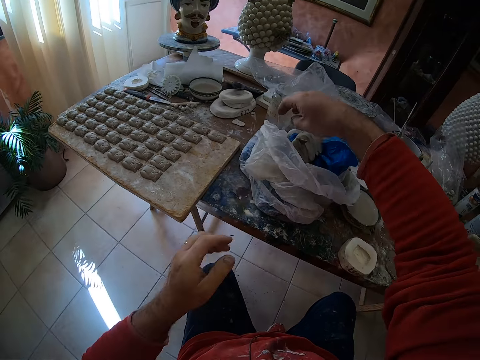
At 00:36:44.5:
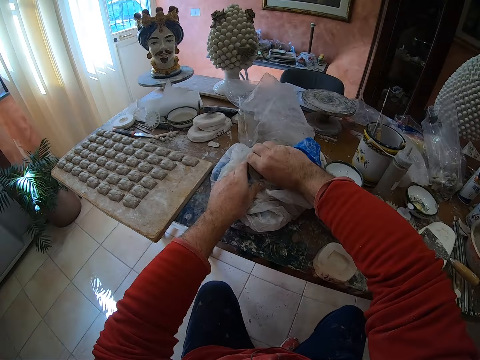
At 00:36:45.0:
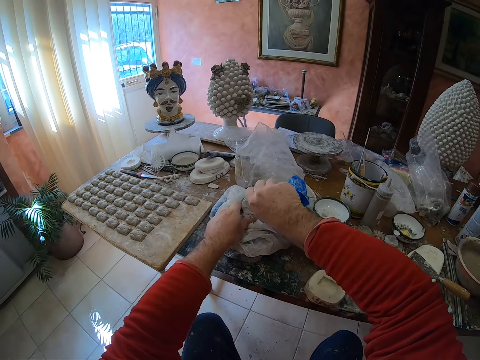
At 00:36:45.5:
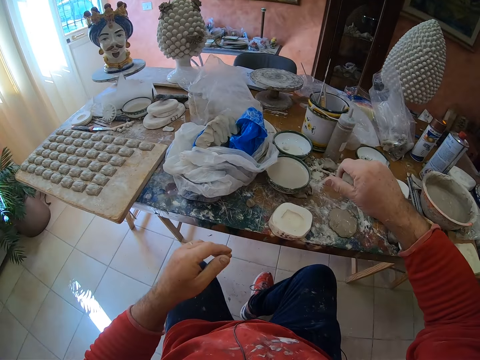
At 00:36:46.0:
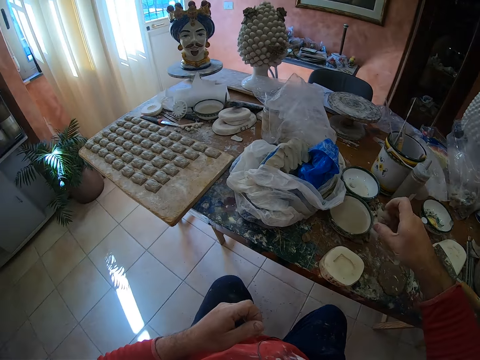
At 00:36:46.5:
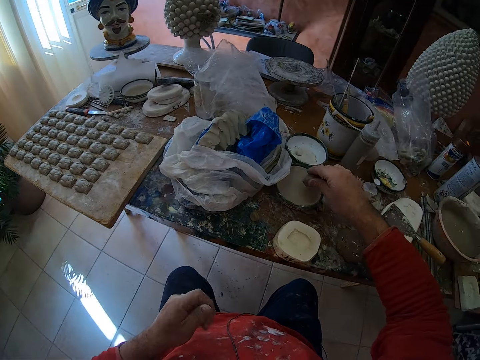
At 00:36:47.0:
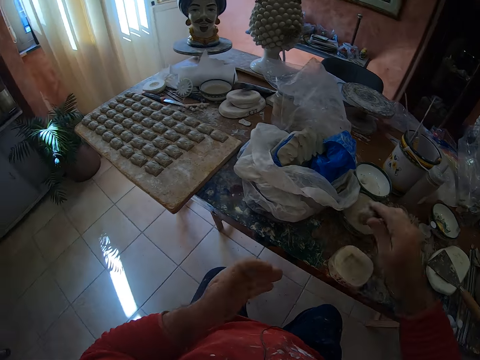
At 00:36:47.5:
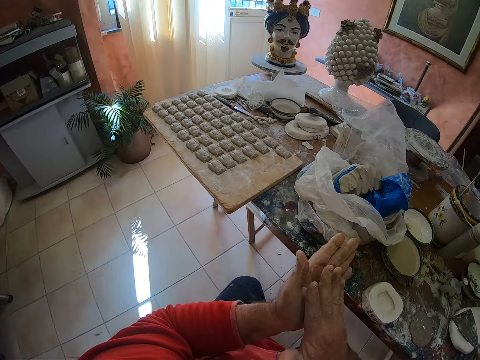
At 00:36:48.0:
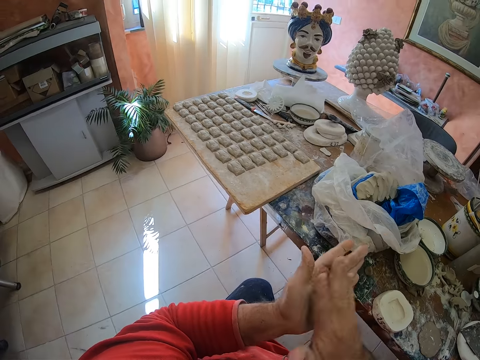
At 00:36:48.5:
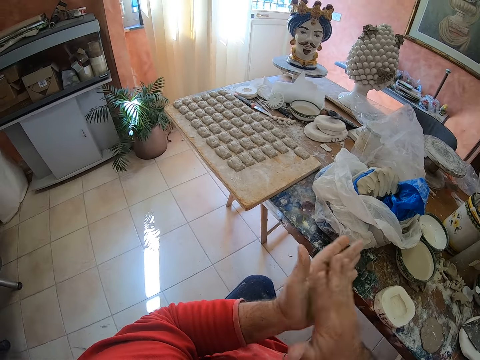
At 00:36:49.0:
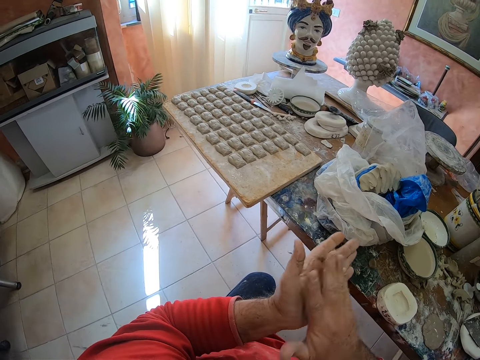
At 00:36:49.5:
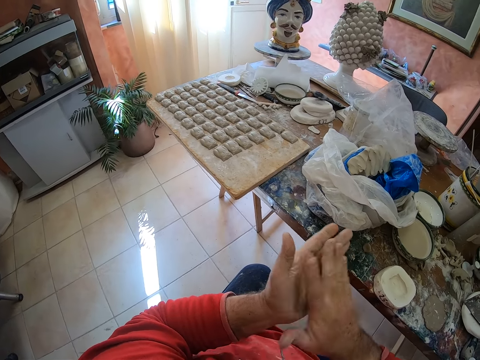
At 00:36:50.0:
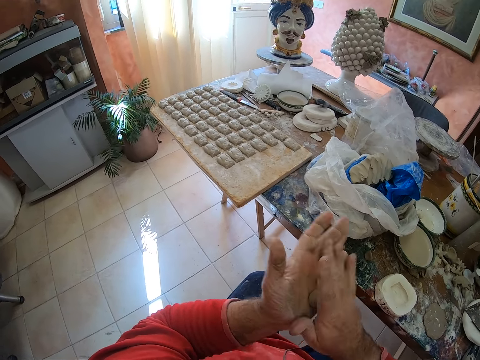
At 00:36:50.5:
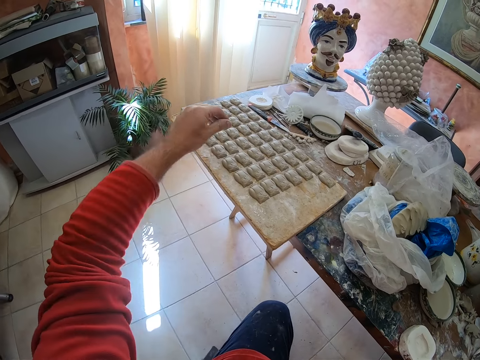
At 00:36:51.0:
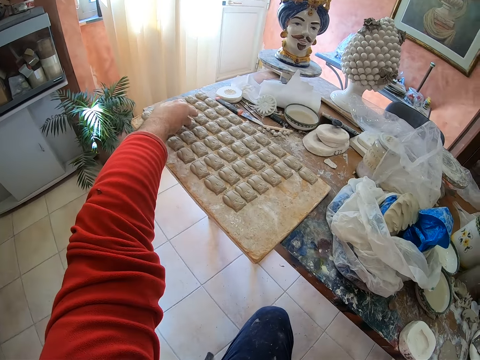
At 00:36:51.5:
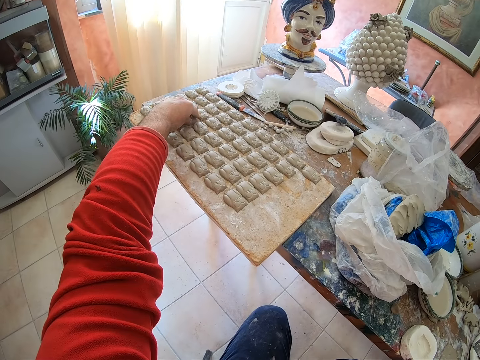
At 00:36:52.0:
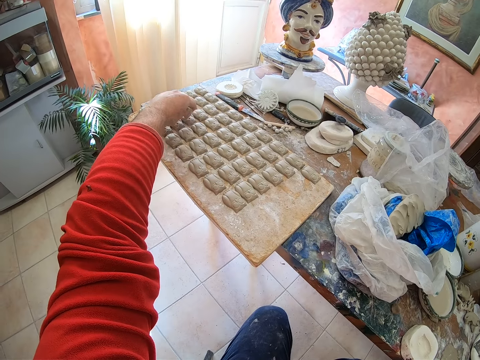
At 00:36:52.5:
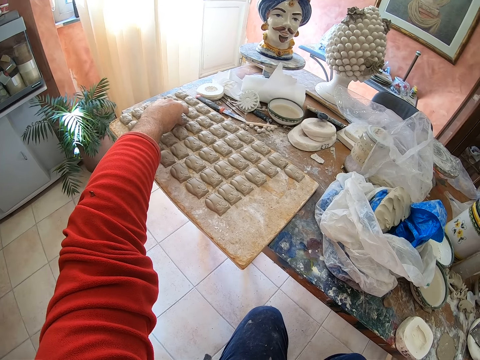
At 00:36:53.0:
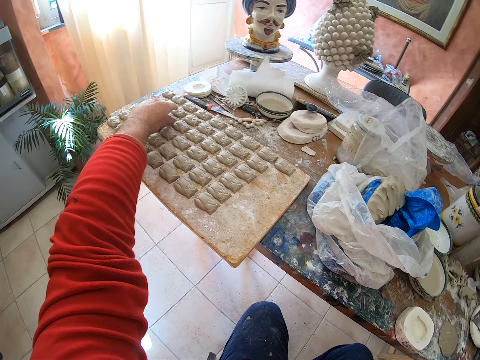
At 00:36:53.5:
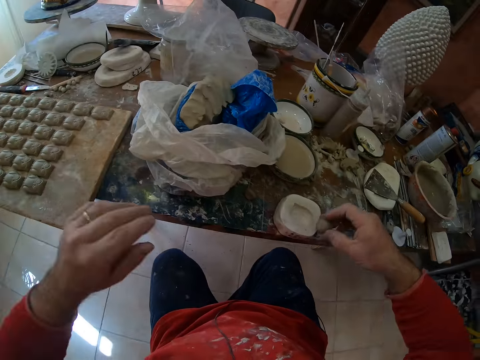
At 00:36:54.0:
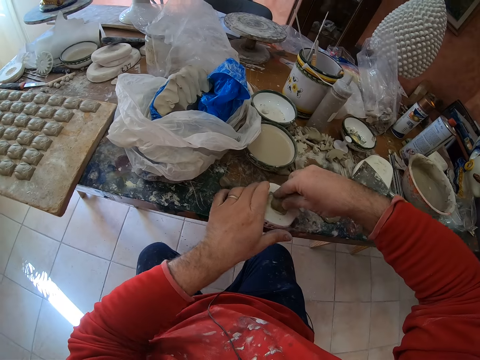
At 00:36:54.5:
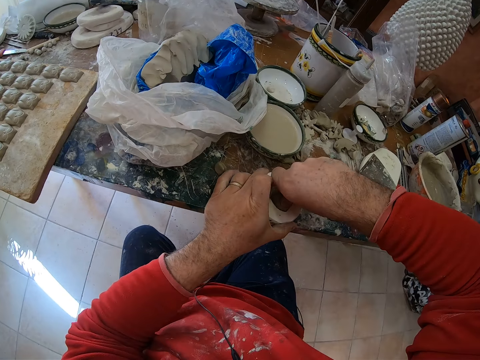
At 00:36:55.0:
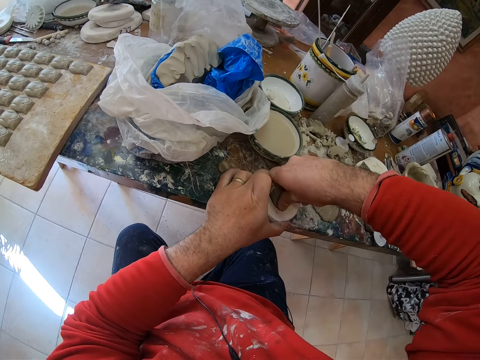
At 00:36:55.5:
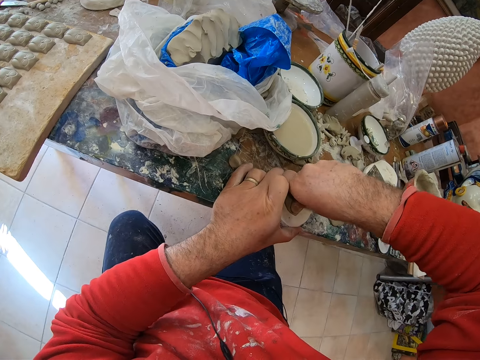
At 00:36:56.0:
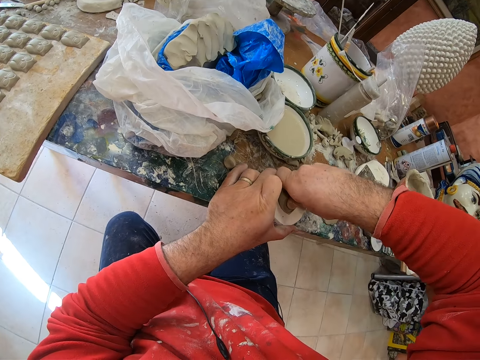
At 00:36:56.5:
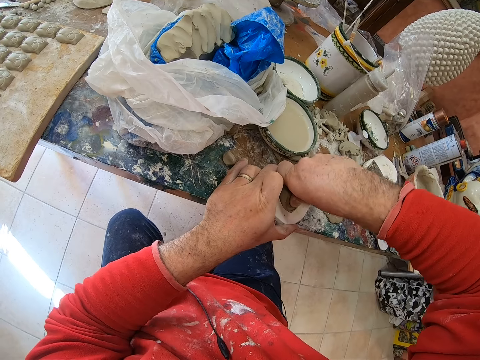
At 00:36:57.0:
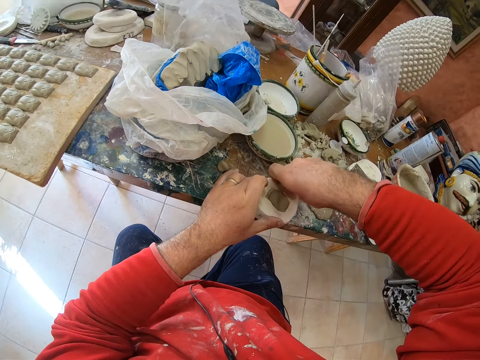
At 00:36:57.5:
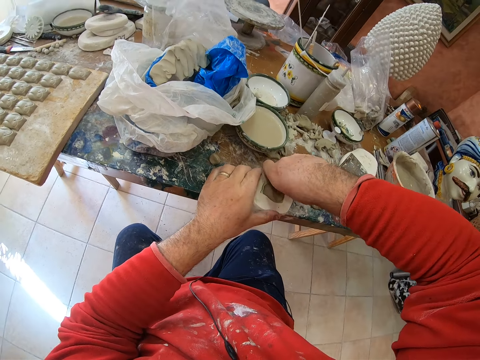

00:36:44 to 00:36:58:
The camera wearer cuts mud on paper on the table. He takes a pinch of clay mold from a paper bag. He dips the clay mold into water. He rolls the clay mold in his hands. He positions the moldings on the board. He touches the owl clay molds on the tray. He presses the clay mold in his hand on the mold shaper.

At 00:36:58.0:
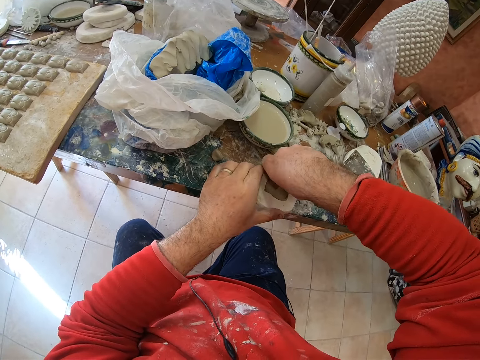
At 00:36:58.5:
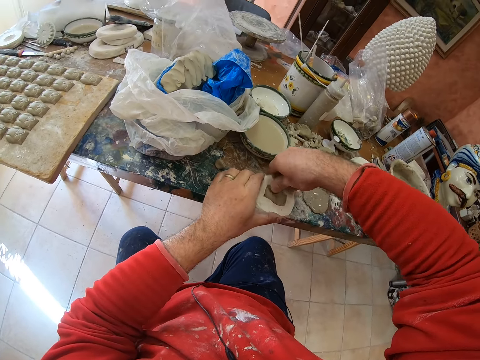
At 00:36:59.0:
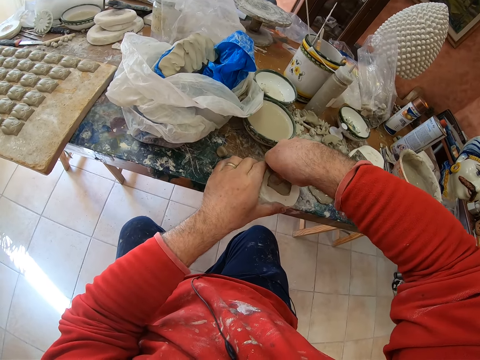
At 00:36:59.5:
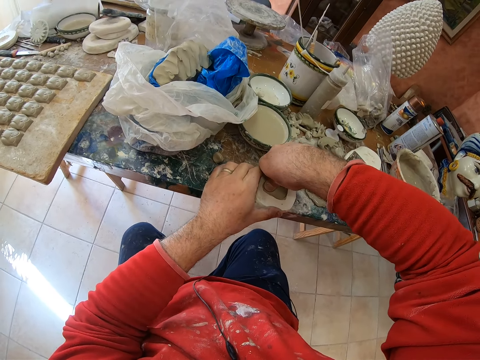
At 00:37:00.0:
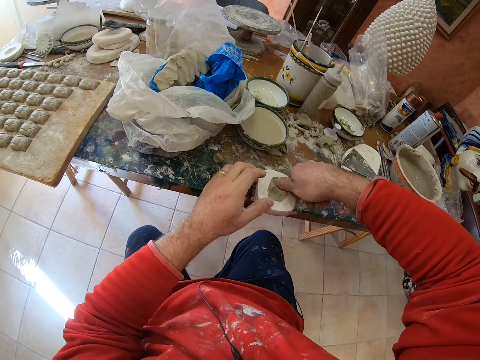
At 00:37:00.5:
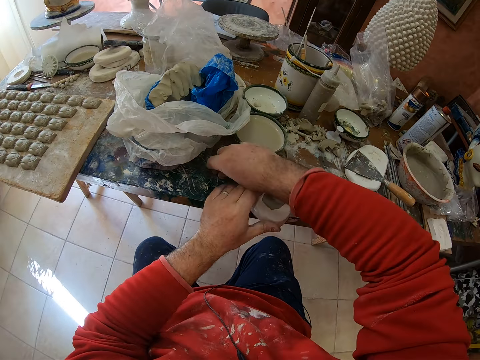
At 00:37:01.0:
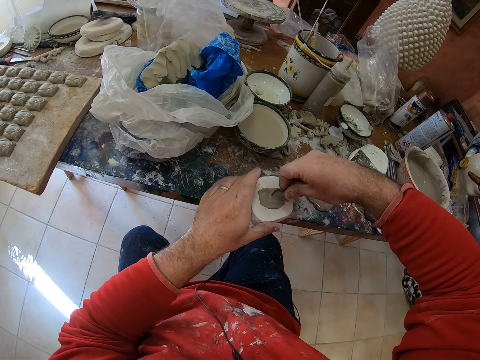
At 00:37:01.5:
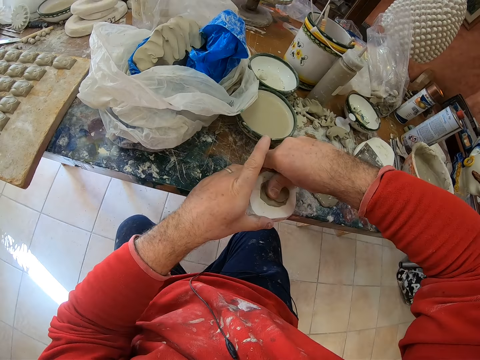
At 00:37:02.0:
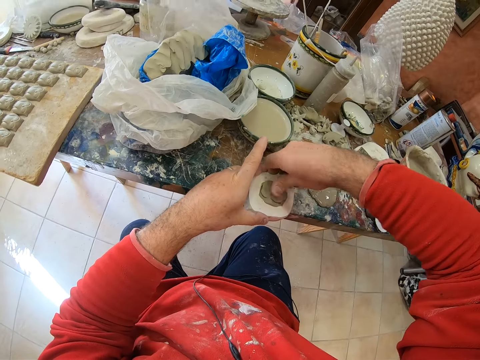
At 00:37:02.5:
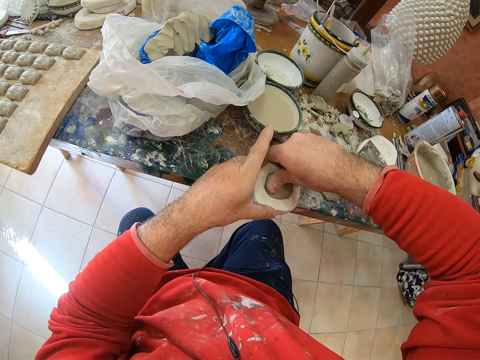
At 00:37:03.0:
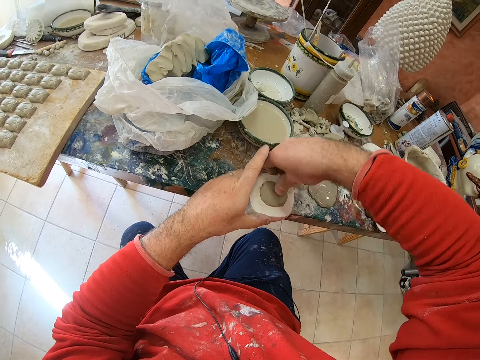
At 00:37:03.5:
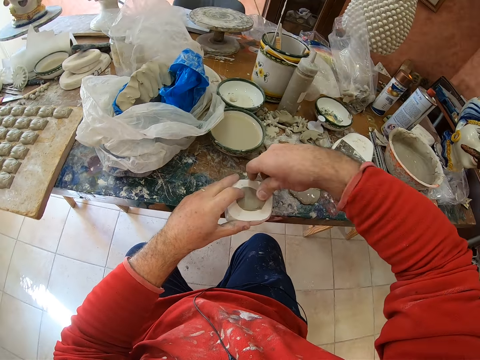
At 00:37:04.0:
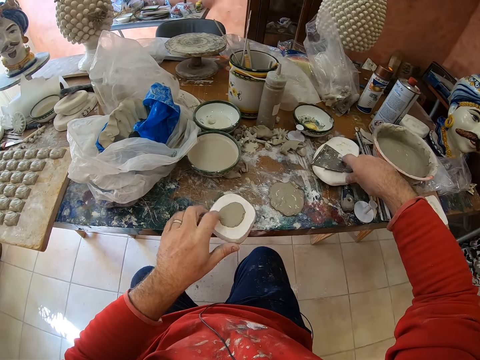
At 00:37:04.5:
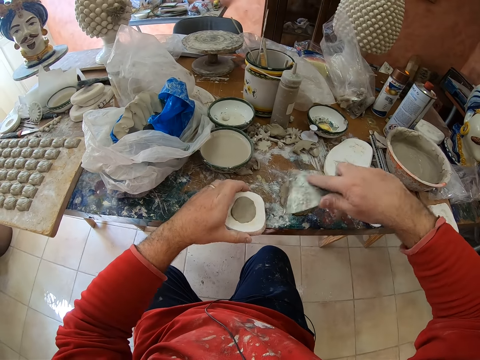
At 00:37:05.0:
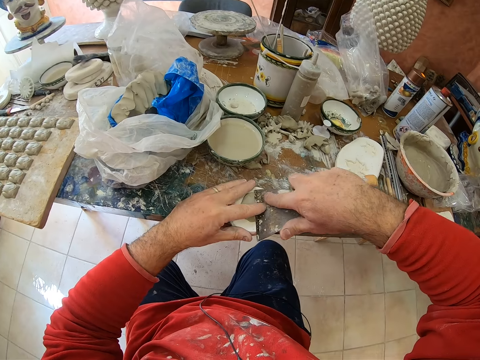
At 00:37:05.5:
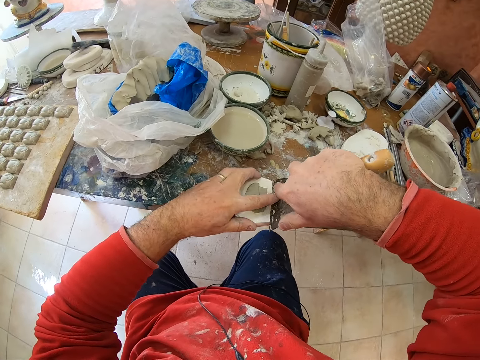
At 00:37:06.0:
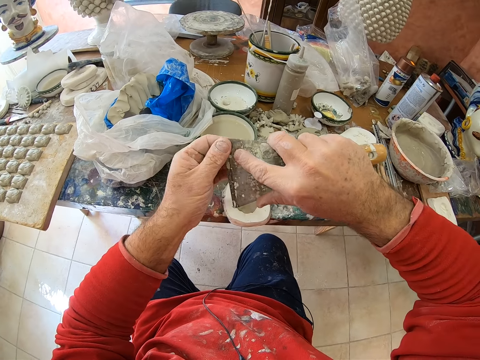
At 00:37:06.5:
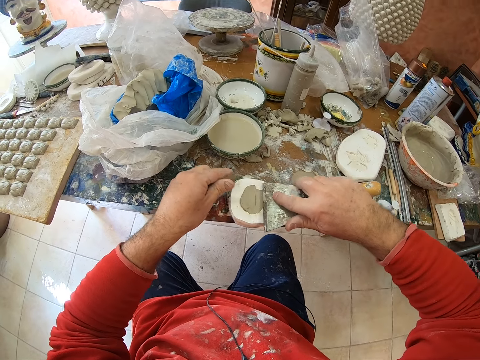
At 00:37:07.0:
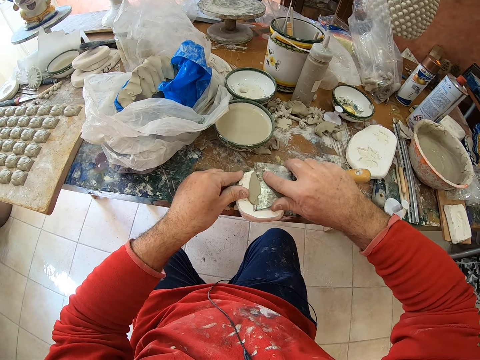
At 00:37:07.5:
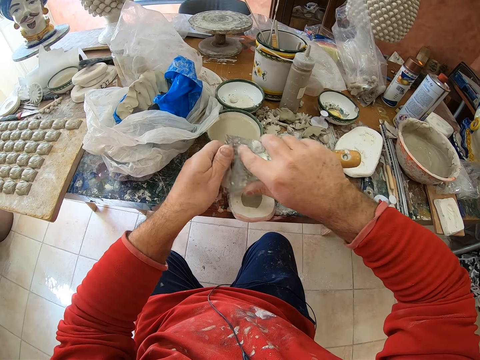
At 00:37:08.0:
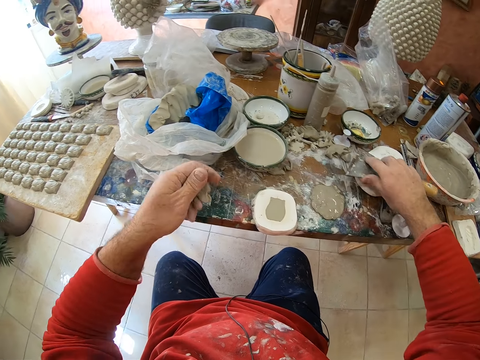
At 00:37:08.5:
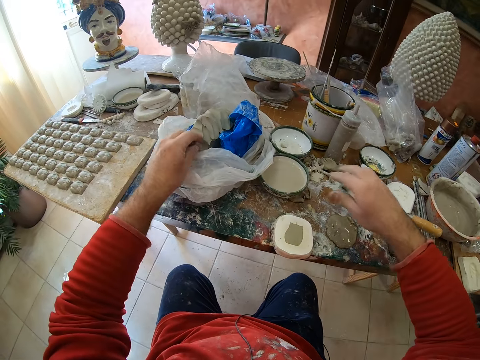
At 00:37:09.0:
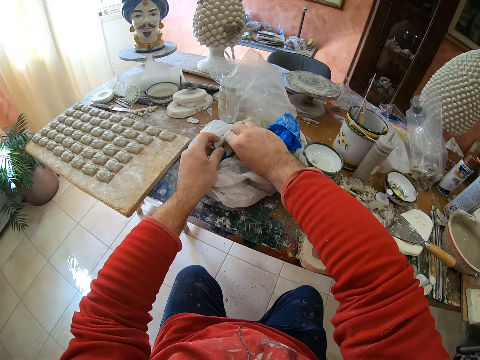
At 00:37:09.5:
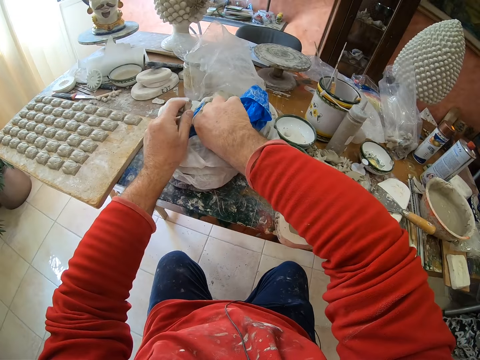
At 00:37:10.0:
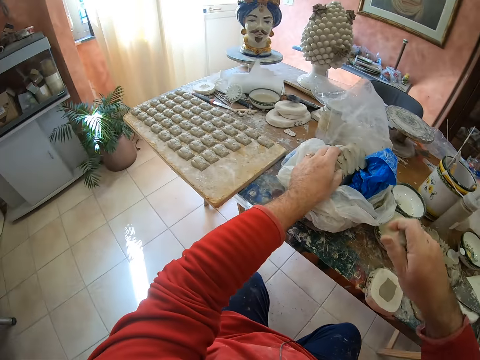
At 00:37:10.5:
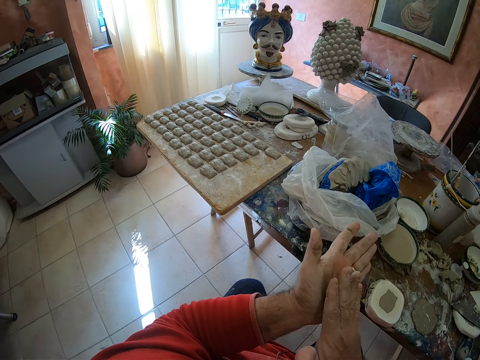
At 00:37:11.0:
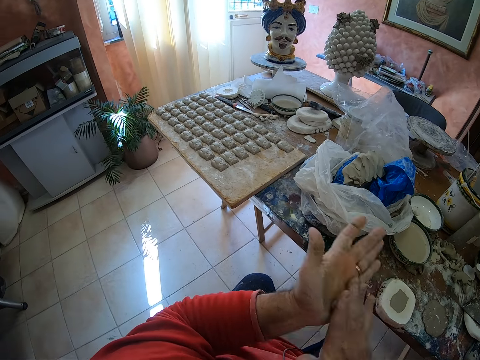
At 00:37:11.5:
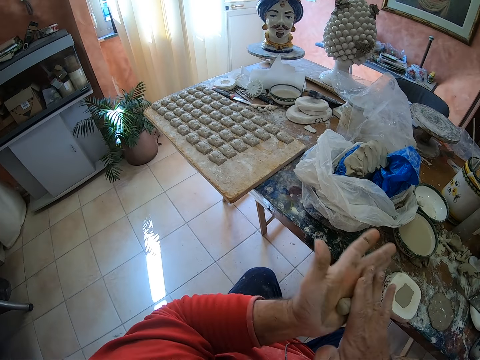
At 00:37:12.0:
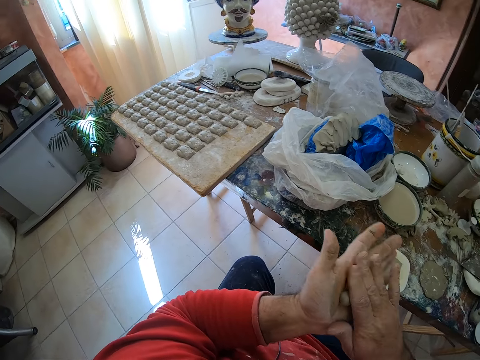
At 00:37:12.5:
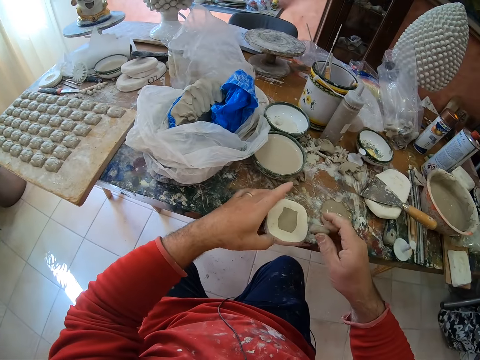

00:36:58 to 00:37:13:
The camera wearer picks mud on the table. He fixes the mud in the tool shaper. He picks up the scraper on the table. He scrapes off excess clay on the mold shaper with the scraper. He puts down the scraper on the table. He cuts mud on paper. He picks up a piece of clay mold. He rolls the clay mold in his hands.
